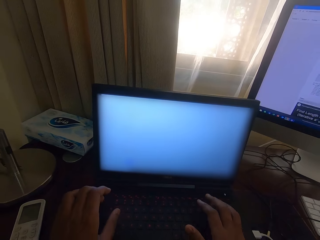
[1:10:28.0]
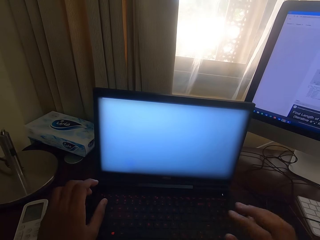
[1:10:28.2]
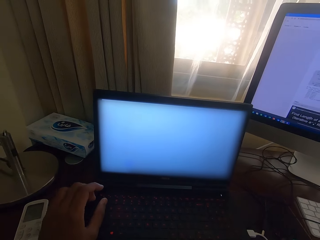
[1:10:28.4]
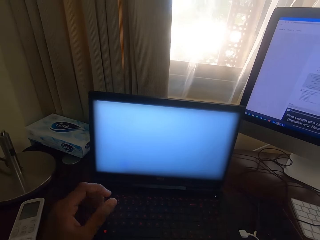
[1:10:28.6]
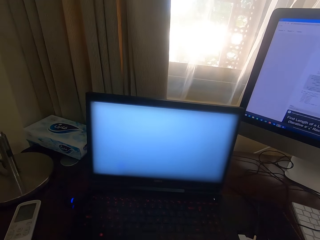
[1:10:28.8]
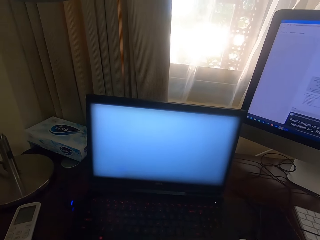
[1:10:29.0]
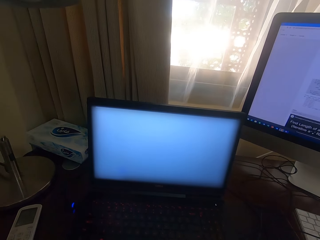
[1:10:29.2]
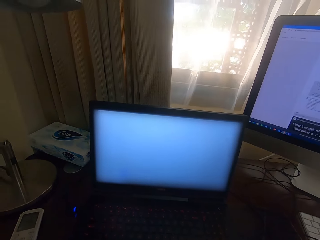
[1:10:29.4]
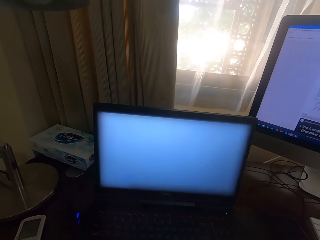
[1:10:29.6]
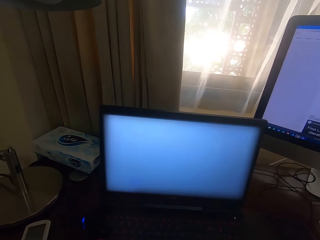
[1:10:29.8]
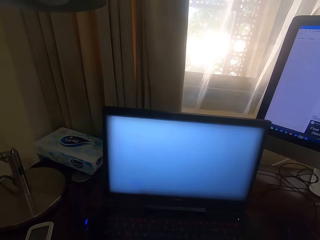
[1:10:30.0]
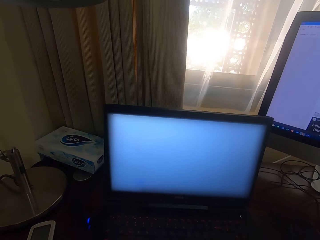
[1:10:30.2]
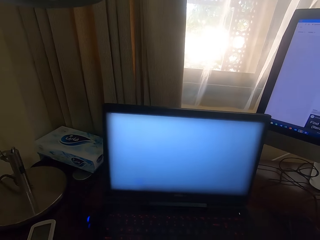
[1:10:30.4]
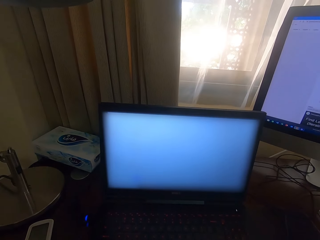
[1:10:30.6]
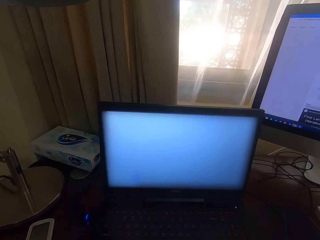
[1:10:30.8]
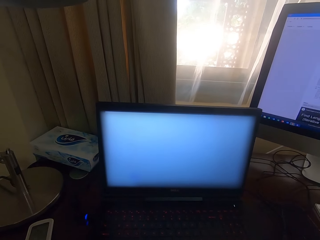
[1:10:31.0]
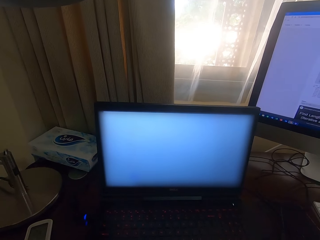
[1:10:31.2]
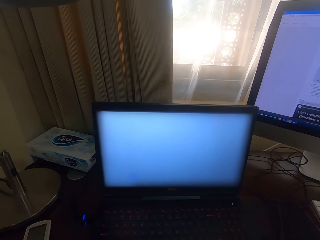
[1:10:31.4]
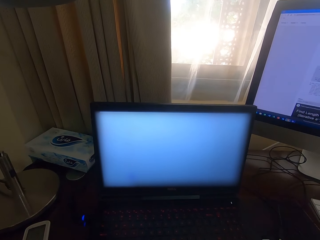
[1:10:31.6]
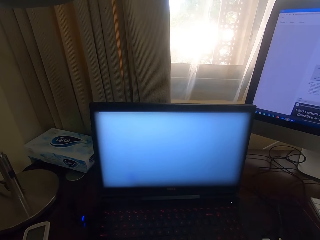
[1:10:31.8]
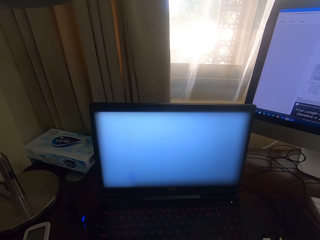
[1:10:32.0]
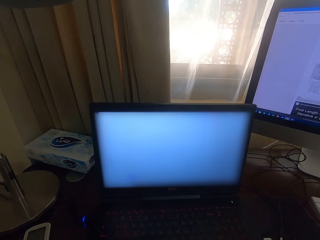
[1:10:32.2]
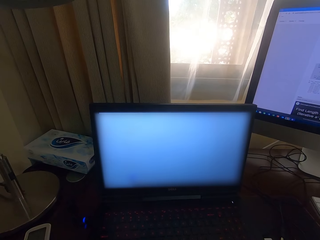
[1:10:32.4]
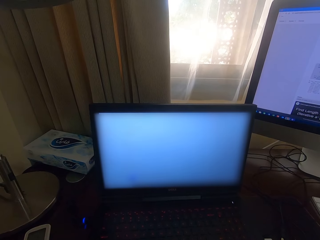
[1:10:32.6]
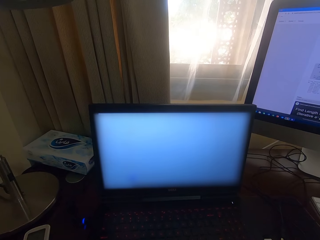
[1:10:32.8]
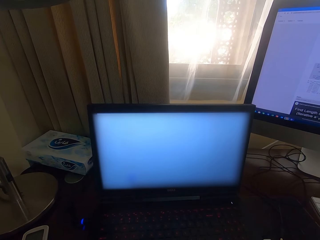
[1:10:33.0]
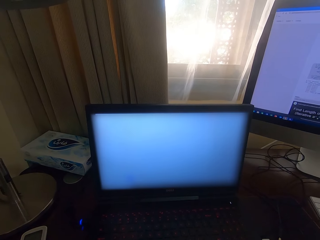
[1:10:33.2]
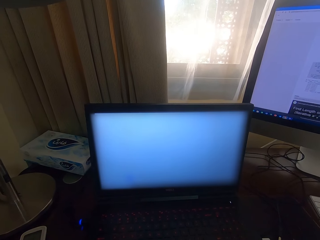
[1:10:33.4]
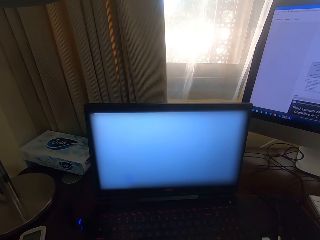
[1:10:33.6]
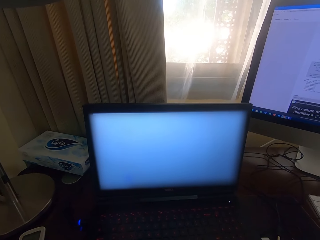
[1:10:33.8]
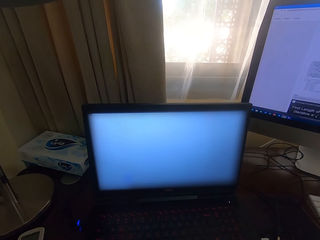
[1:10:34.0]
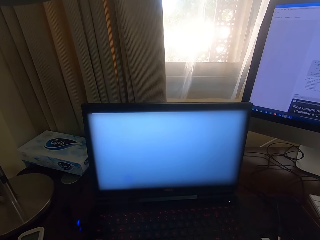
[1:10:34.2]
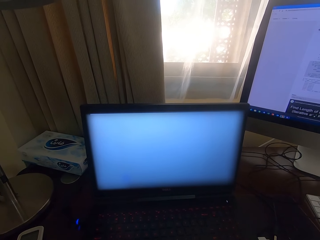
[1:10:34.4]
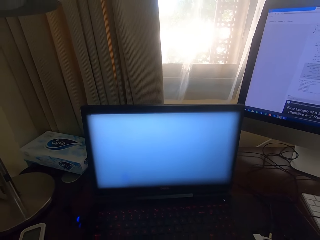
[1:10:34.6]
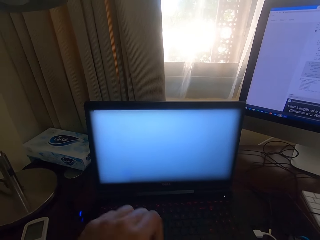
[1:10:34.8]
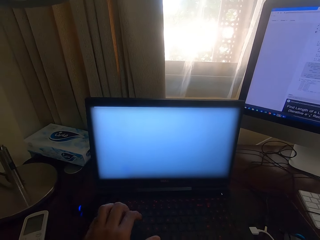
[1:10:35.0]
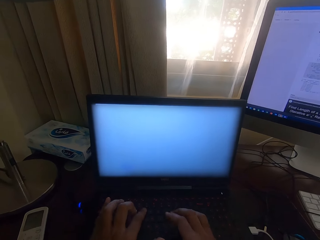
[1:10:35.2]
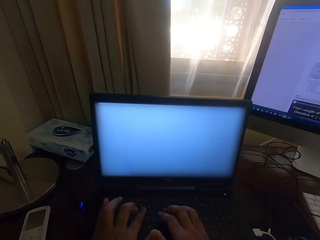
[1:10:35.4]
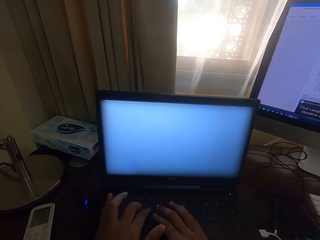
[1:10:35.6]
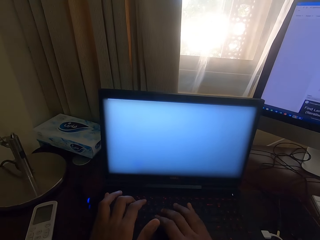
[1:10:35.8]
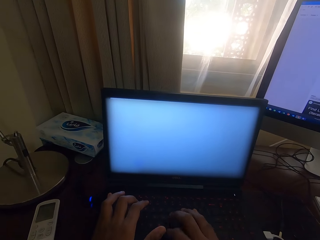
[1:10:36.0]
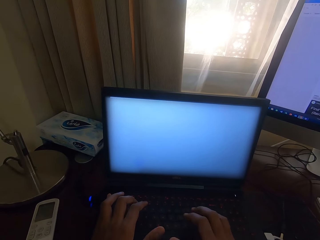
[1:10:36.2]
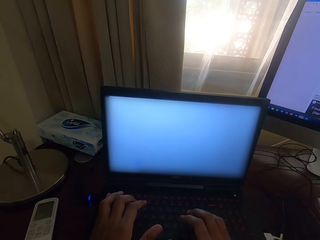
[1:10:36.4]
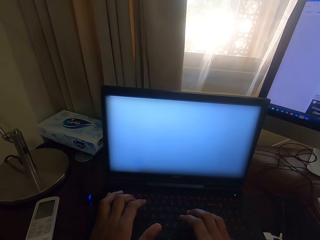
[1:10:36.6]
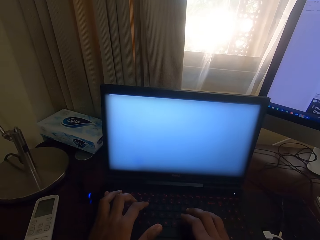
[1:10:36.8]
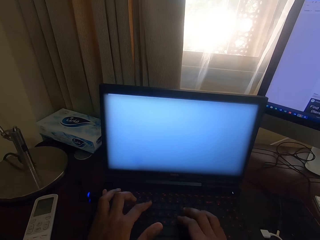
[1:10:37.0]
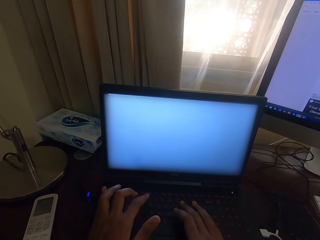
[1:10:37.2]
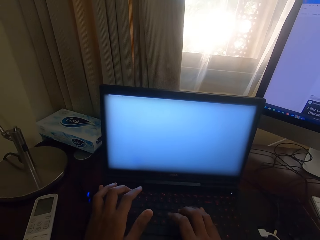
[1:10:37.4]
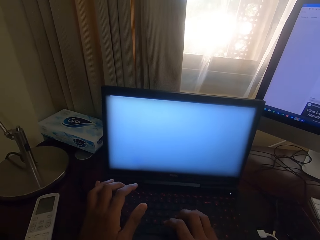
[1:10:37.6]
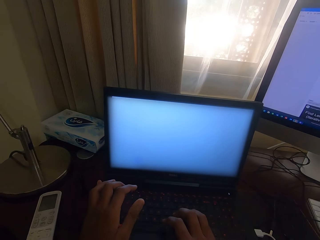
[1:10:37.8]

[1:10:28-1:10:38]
The camera wearer looks at the laptop. They type on the laptop with the keyboard.

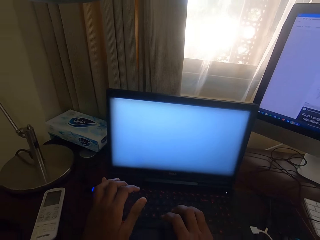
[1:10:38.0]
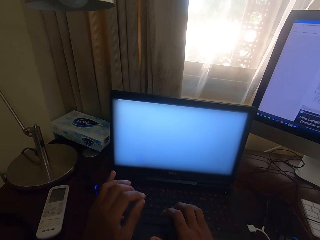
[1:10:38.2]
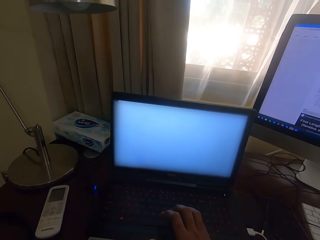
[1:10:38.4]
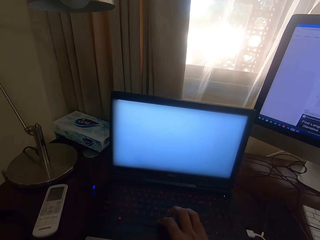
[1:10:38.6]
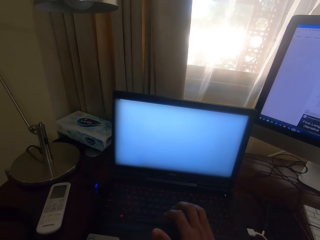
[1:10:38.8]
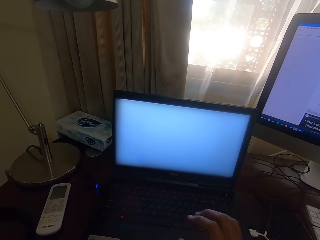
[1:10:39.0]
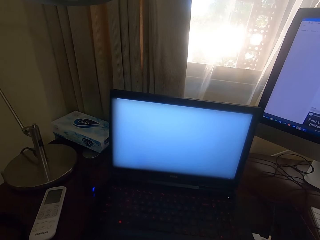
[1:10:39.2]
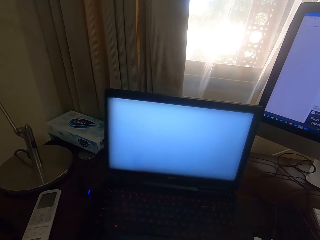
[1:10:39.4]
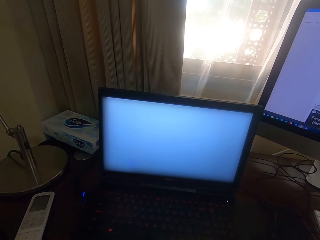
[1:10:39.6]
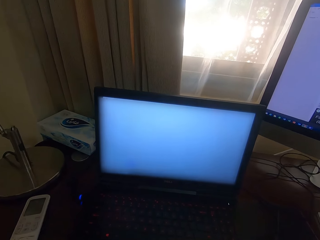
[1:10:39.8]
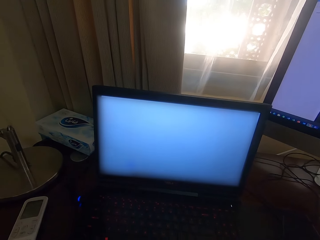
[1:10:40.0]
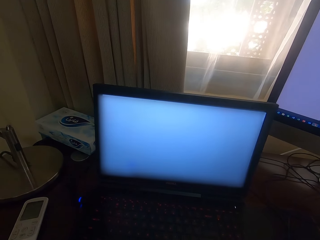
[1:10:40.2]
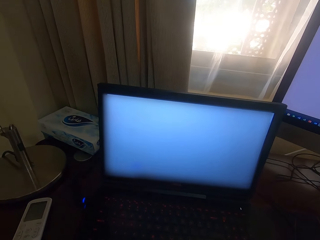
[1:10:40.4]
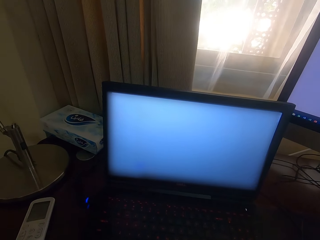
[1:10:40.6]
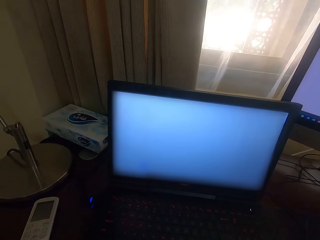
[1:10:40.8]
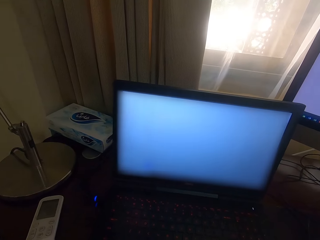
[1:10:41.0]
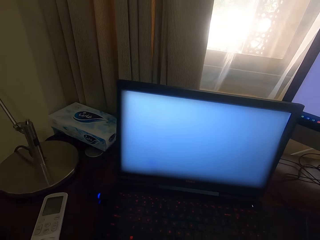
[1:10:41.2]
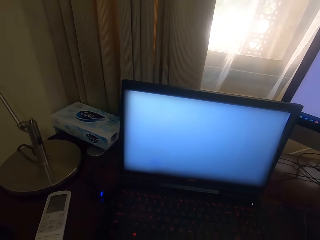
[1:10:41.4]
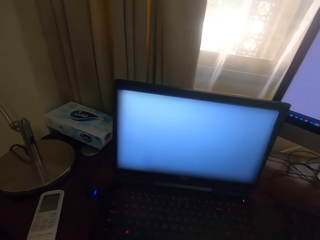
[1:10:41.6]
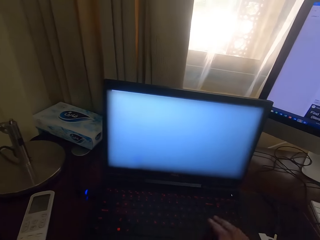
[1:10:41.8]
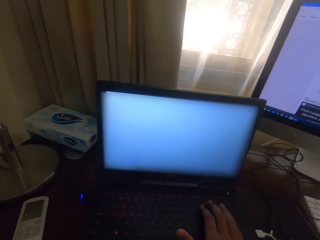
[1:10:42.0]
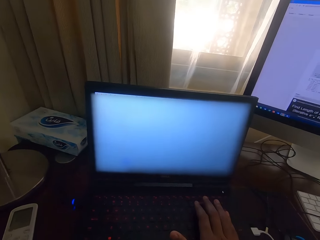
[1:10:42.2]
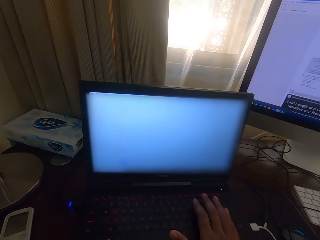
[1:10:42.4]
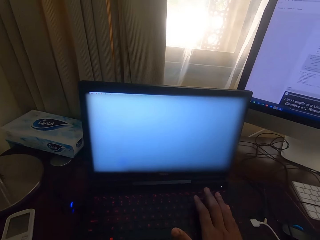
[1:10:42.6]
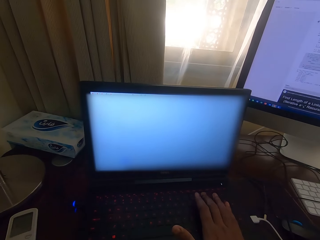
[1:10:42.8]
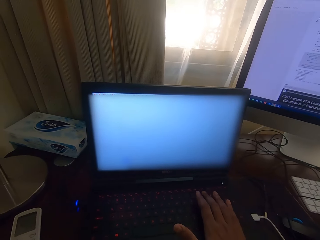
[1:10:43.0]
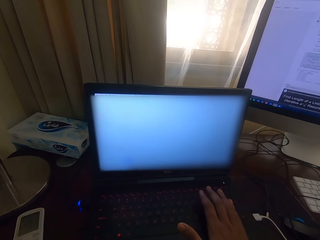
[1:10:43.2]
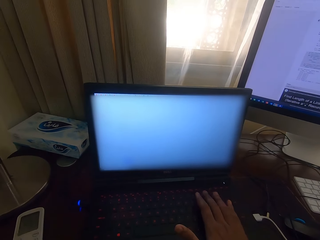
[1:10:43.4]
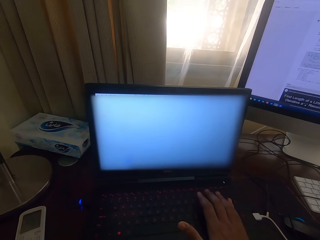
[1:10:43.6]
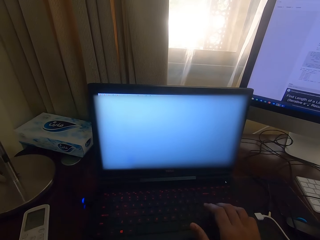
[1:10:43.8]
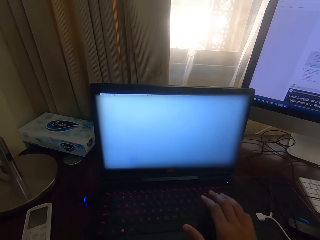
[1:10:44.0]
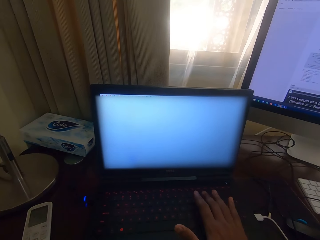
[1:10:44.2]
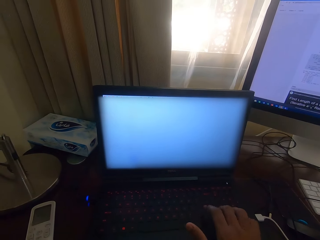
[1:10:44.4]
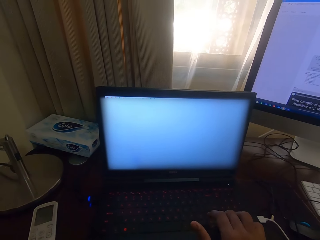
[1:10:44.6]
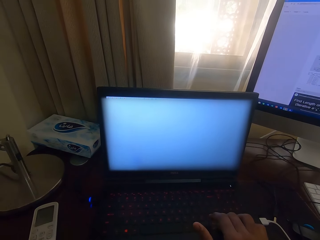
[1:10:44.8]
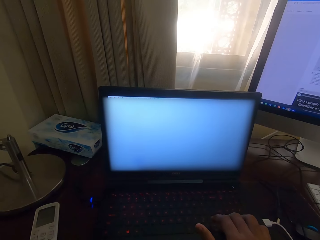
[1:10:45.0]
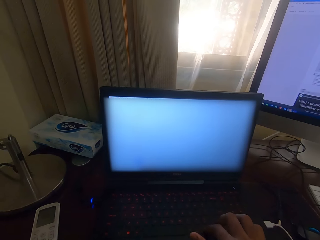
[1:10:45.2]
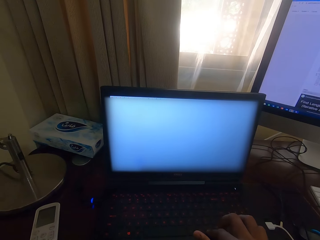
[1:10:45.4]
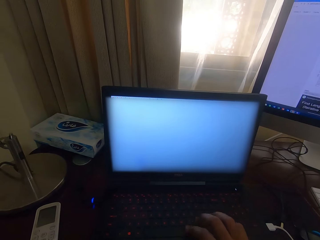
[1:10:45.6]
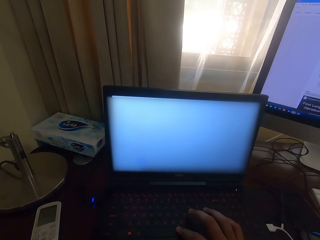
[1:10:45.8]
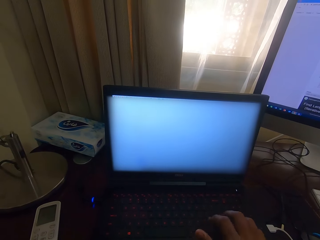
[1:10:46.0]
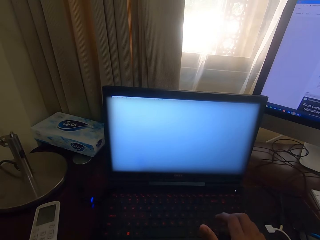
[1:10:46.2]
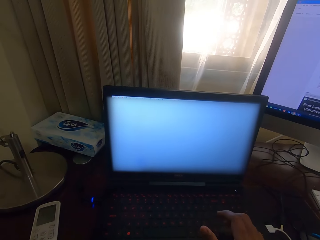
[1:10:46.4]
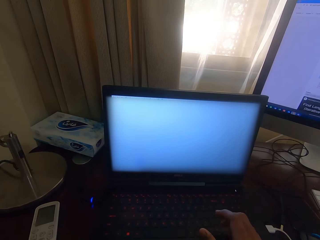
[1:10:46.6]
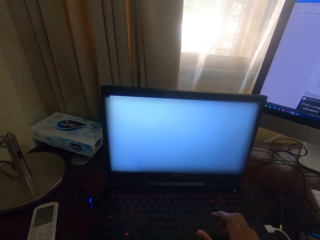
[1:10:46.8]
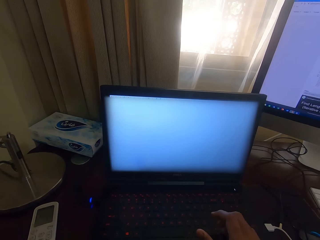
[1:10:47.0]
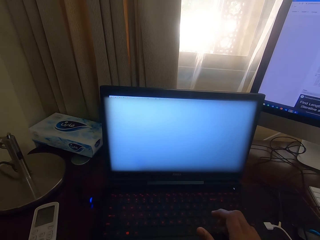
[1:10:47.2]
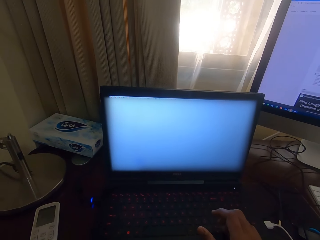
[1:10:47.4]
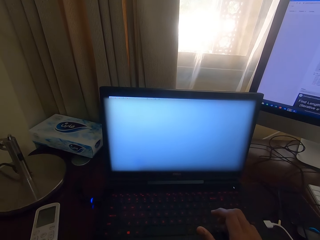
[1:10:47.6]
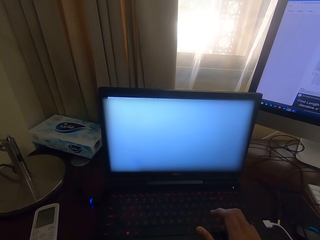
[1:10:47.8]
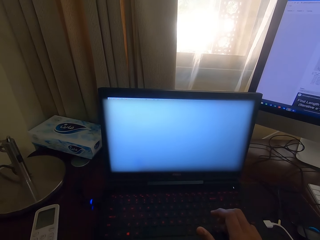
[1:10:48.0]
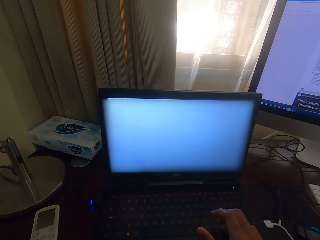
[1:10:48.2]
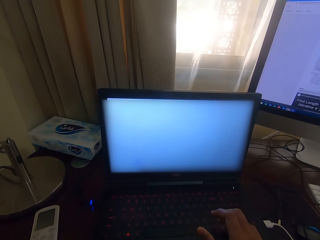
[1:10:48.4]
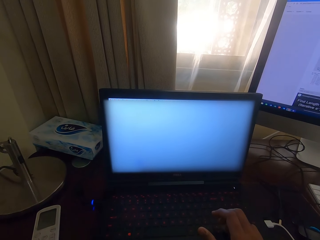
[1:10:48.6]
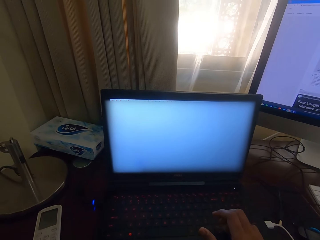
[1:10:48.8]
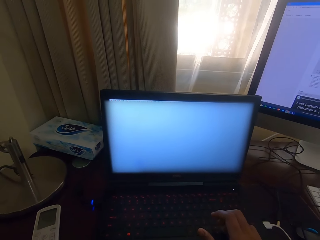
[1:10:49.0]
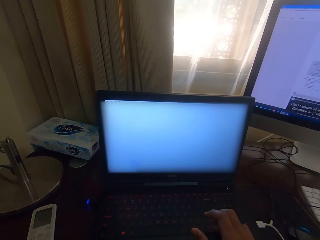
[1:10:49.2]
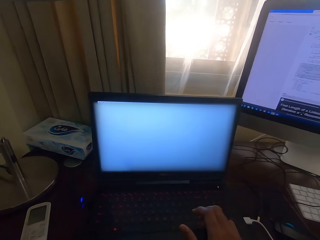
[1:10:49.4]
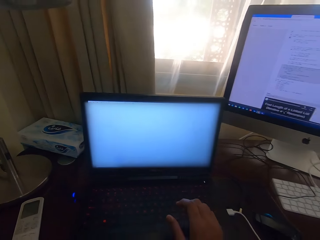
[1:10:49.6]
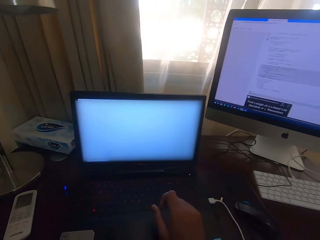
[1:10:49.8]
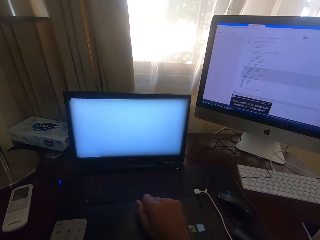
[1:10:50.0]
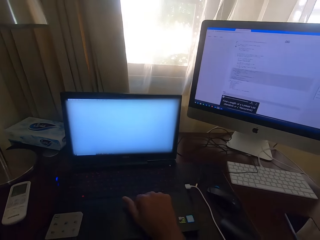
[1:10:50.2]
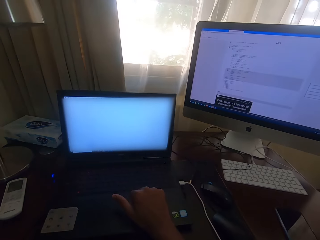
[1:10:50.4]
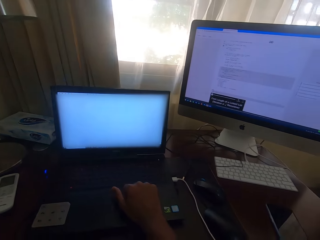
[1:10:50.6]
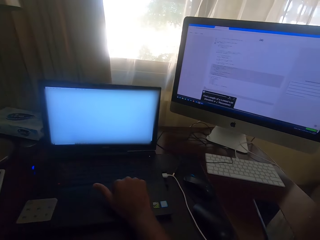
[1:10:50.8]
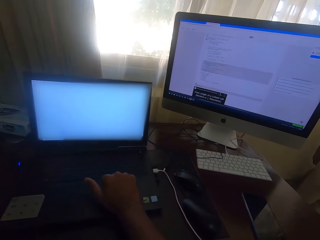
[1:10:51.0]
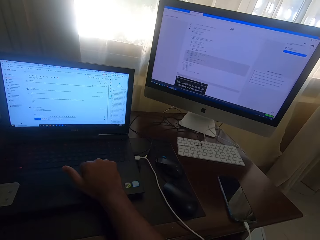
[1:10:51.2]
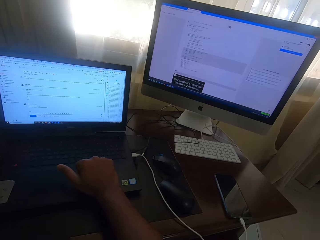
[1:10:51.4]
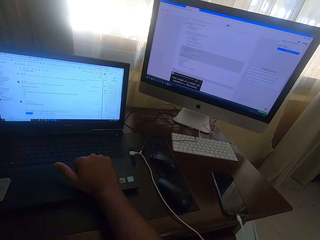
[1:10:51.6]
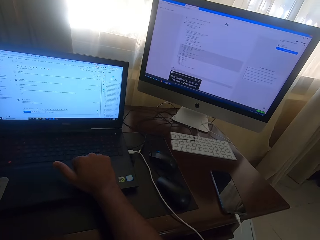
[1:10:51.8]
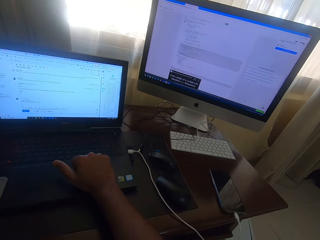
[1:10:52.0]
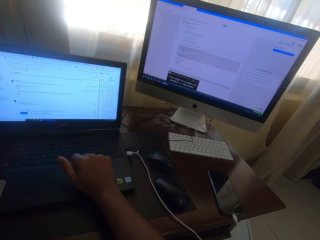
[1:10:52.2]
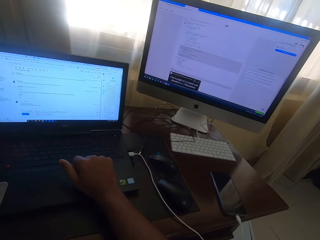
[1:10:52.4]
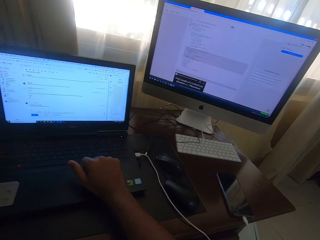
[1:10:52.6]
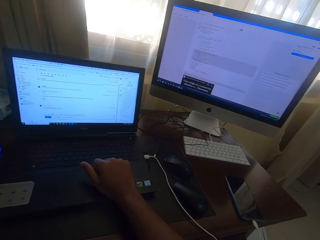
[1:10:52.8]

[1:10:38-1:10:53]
The camera wearer removes the hand from the keyboard. They look at the laptop. They press the key on the laptop. They click the mouse on the laptop.
